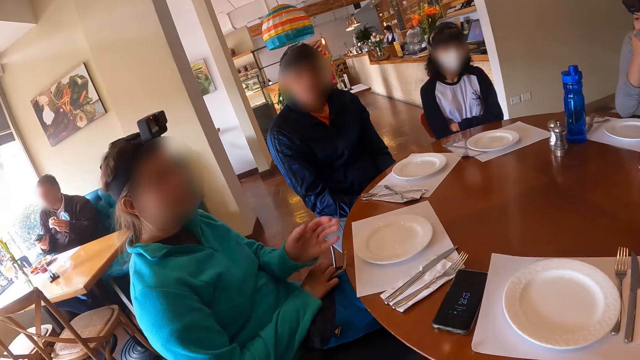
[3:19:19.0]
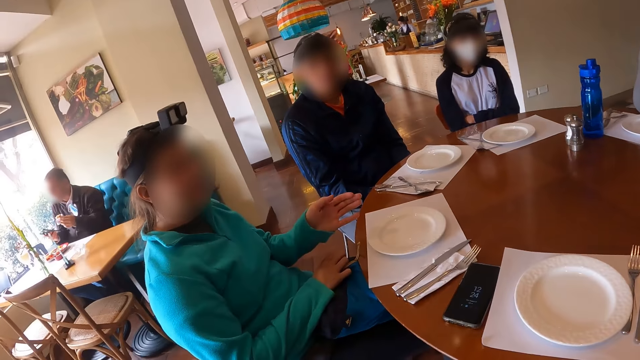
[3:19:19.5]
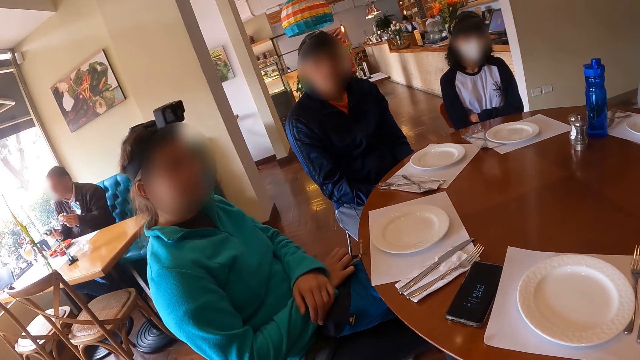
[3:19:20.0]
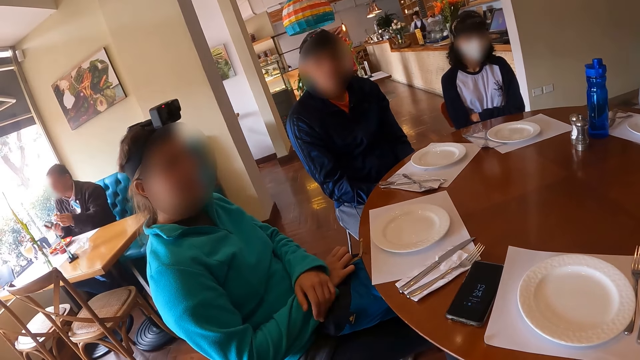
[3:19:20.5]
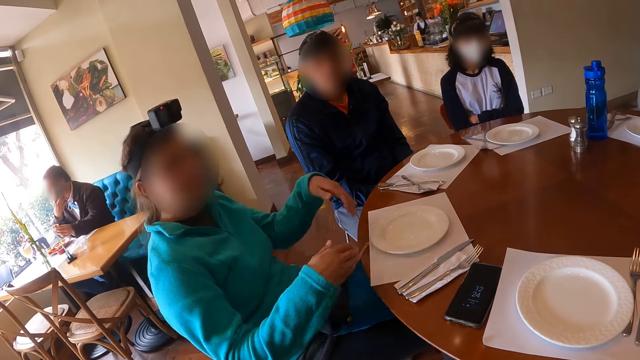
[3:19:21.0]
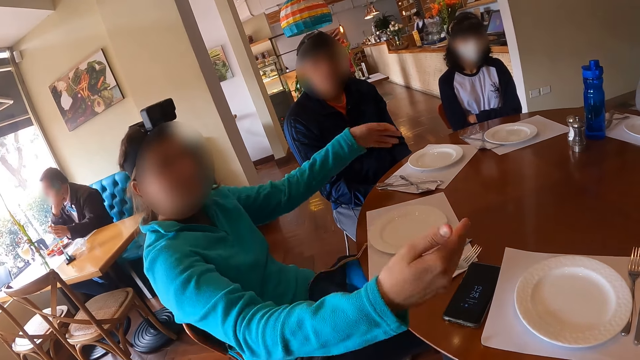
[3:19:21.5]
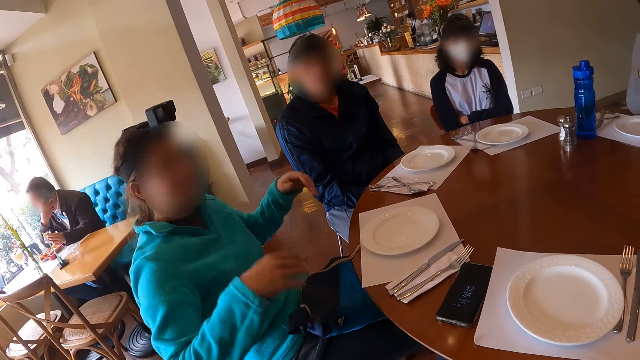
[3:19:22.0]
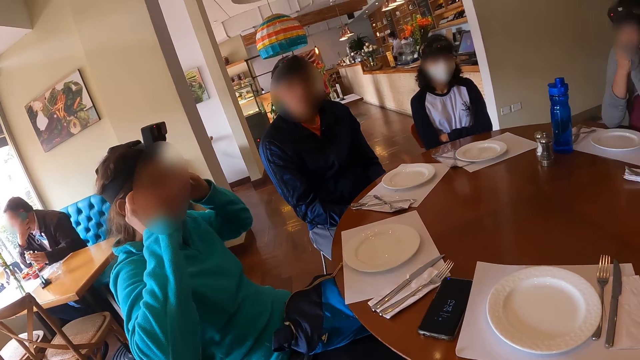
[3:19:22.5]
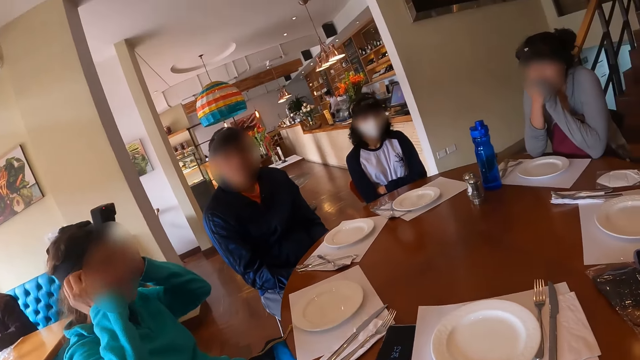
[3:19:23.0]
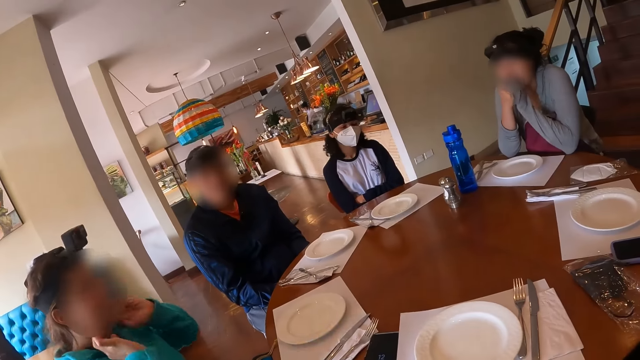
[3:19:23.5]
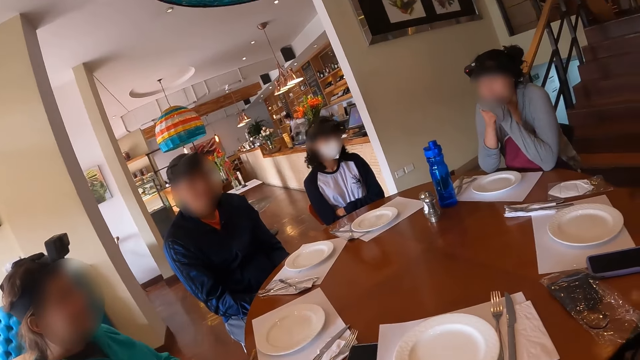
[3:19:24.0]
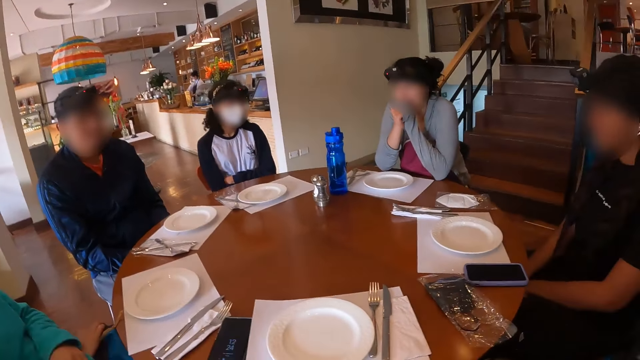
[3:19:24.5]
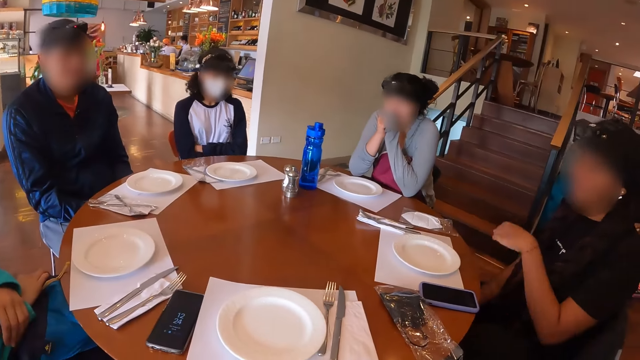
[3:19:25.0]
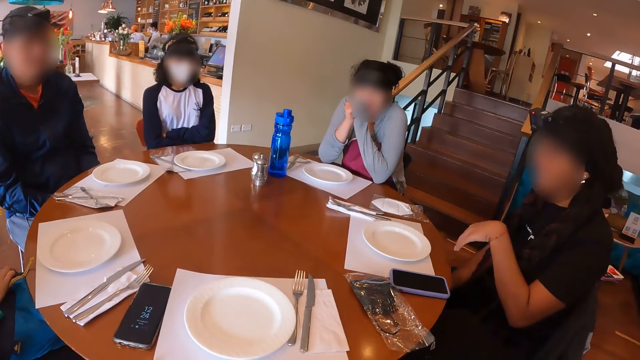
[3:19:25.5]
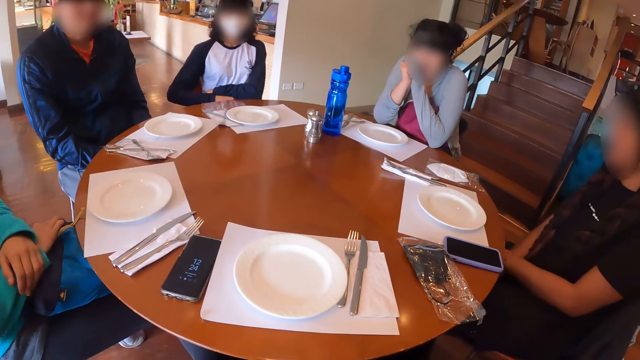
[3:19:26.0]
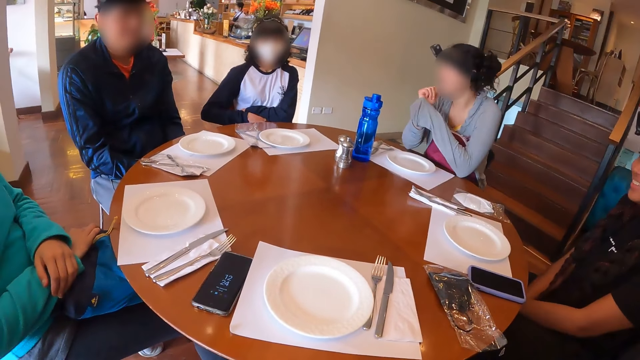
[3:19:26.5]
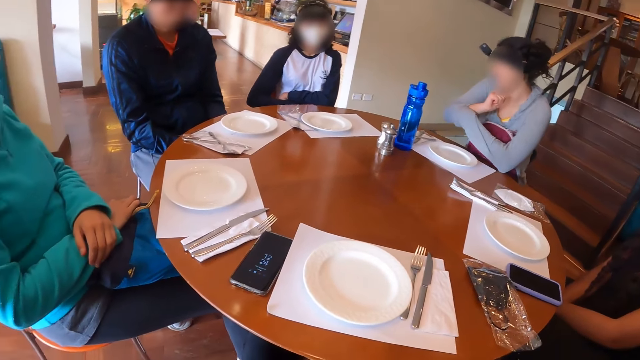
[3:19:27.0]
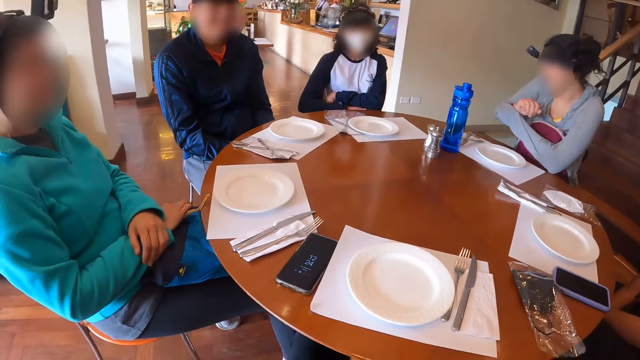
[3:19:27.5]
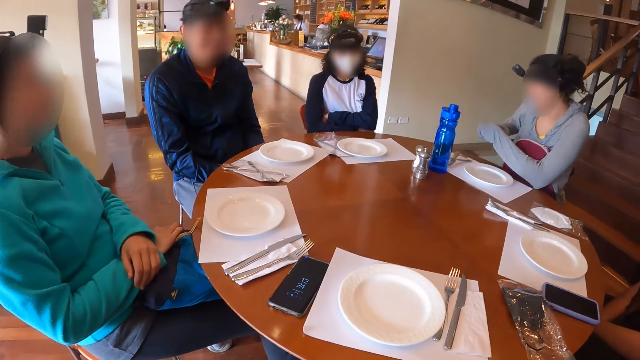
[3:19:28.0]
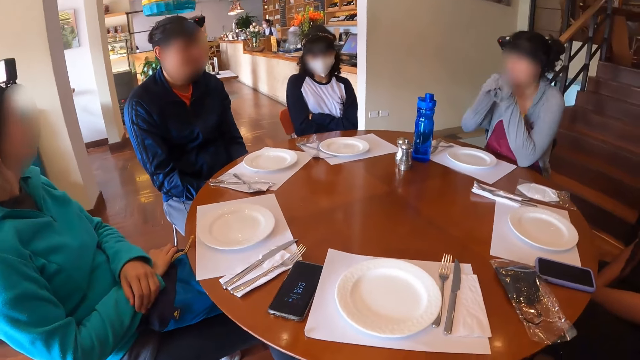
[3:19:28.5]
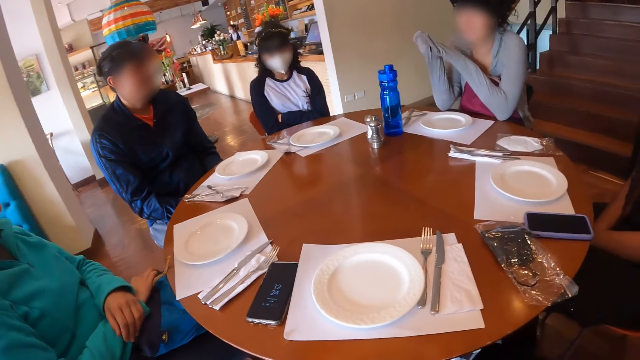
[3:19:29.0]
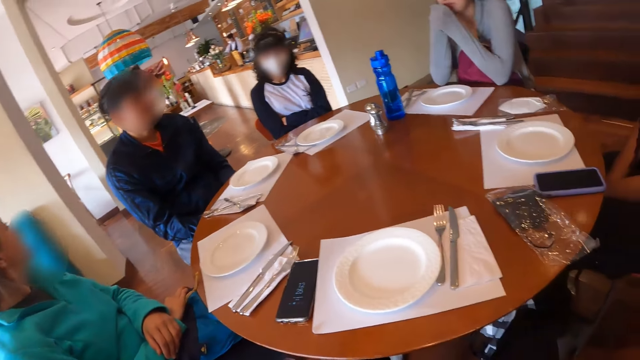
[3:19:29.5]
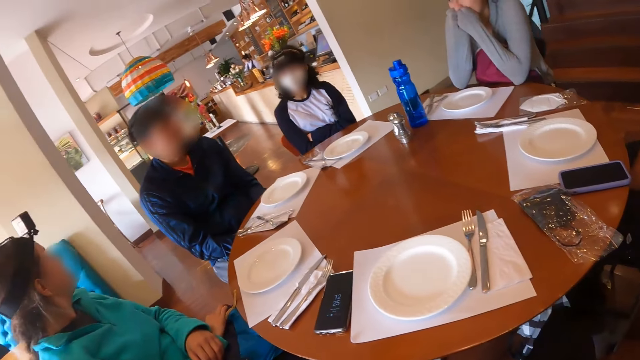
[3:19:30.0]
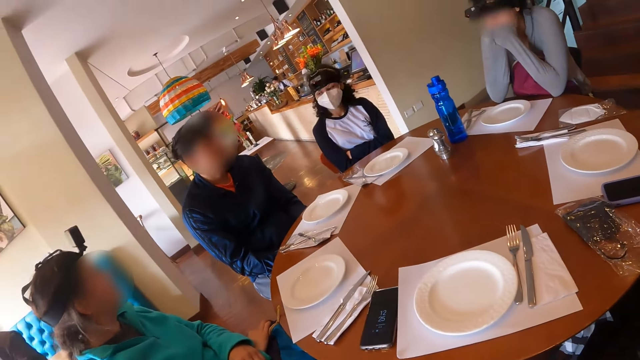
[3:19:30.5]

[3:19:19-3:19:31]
A woman uses hand gestures. Another woman uses a hand gesture. A third woman pulls a sleeve of her clothes with her left hand. The third woman covers her hands with her clothes sleeves.

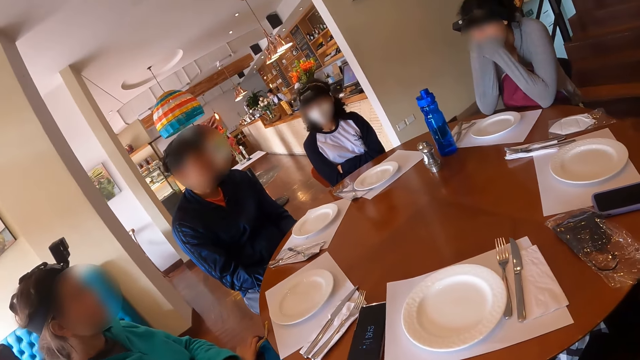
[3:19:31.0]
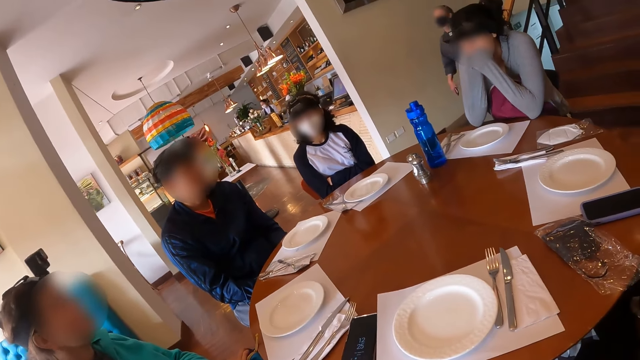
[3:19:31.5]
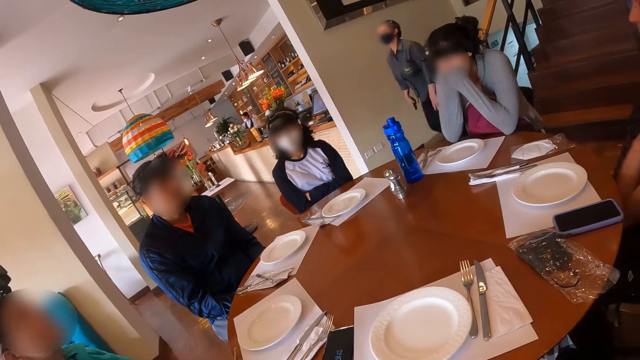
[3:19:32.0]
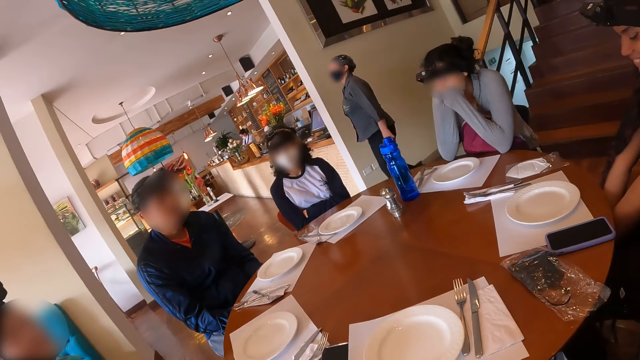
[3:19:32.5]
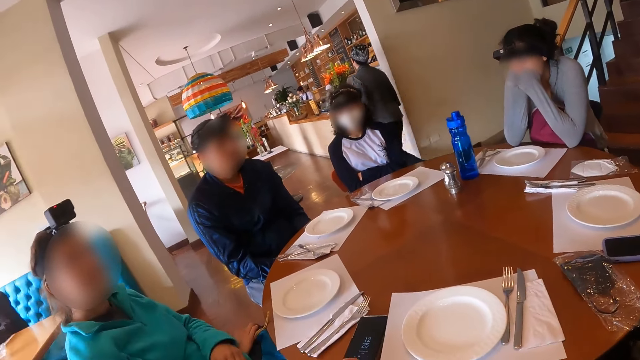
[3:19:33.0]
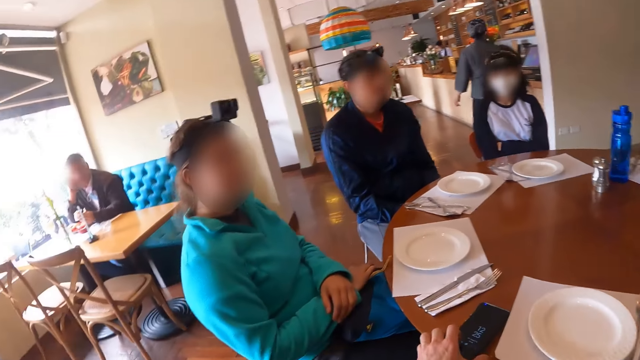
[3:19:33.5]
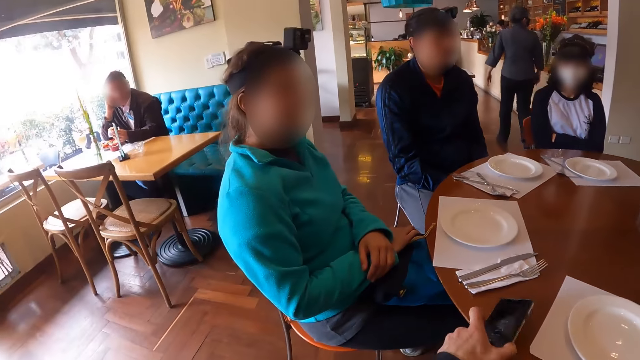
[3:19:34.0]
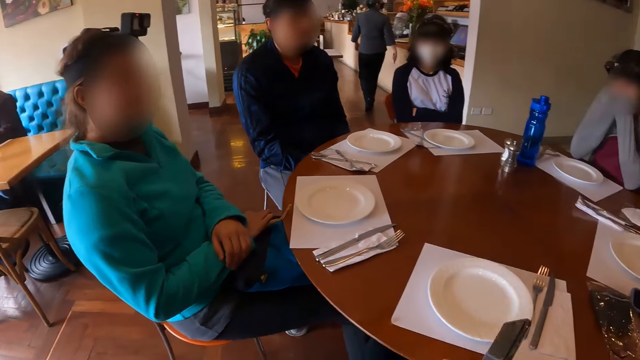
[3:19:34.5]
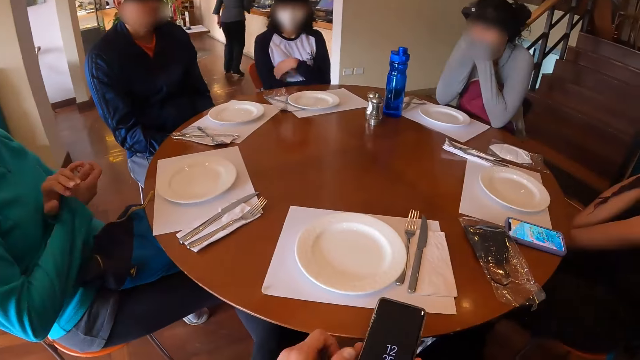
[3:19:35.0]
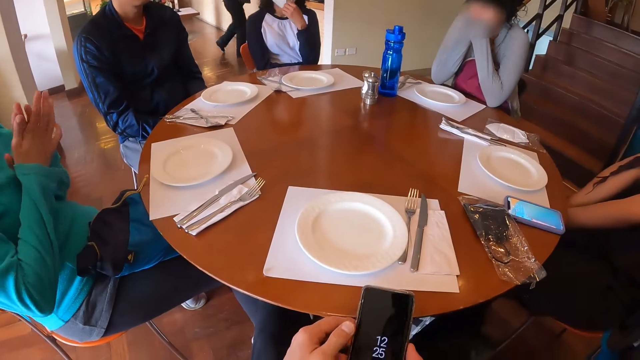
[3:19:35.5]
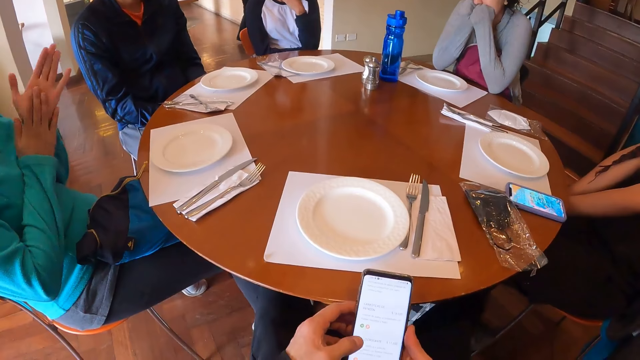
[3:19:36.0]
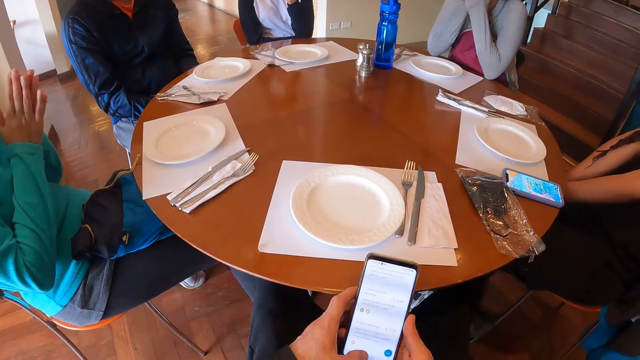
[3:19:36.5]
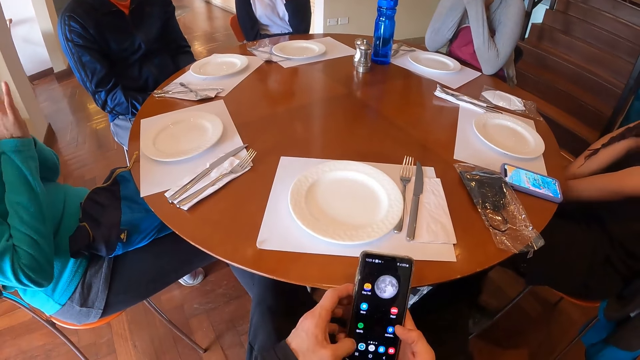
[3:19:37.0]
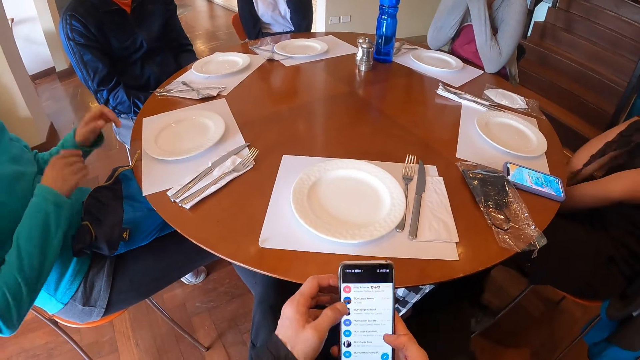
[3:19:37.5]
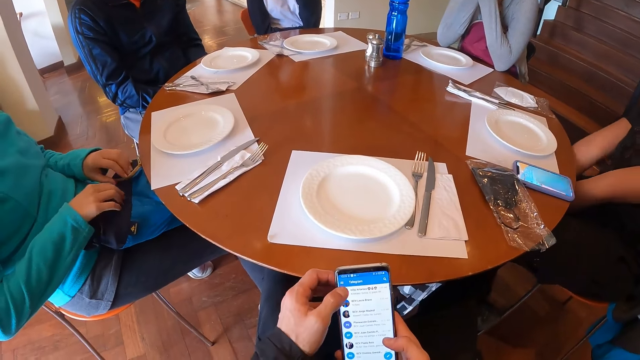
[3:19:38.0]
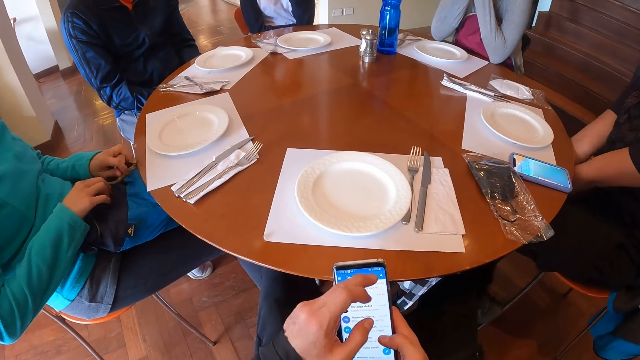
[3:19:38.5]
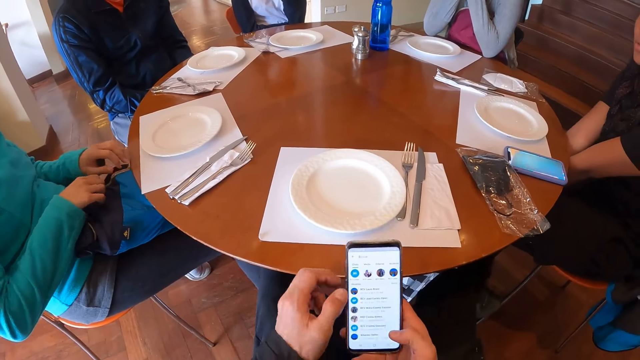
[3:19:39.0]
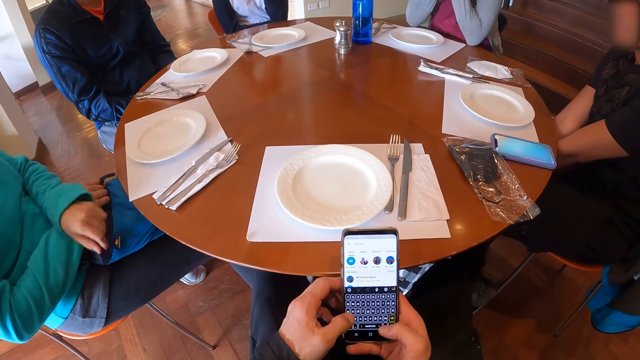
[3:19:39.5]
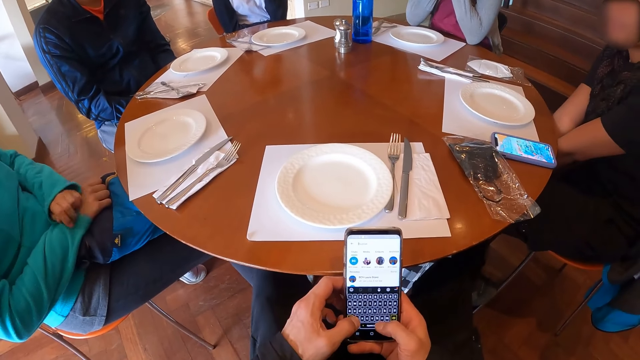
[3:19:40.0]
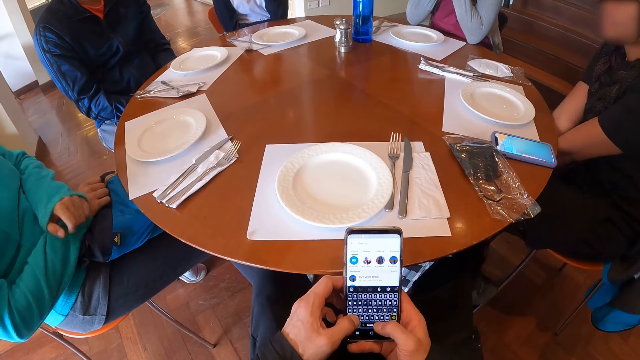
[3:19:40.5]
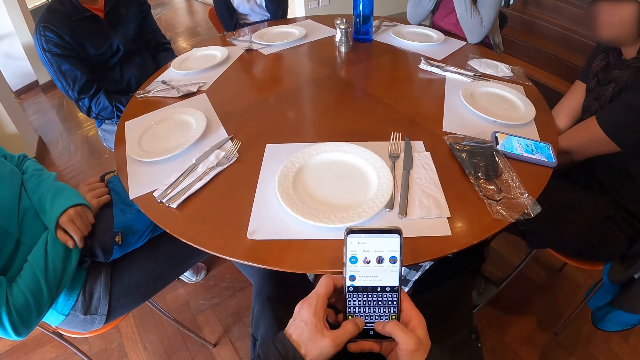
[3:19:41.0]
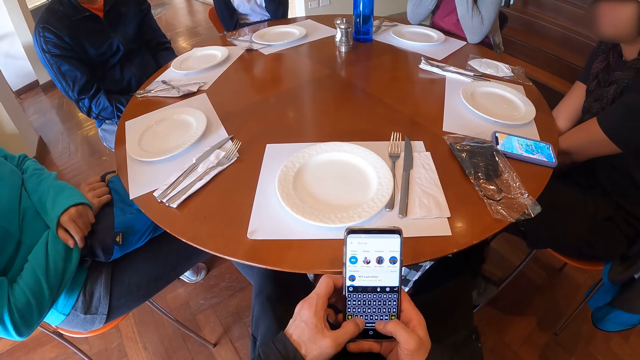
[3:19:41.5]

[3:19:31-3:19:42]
The camera wearer looks around the area. She picks up a mobile phone from the table with her left hand. She operates the mobile phone with her hands. The woman adjusts a face mask on her face with her left hand. The woman rubs her hands. The camera wearer uses the phone.
